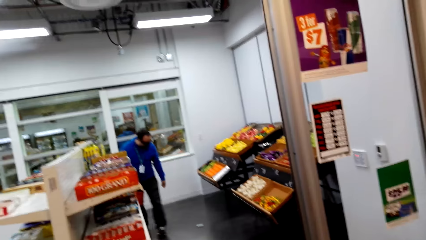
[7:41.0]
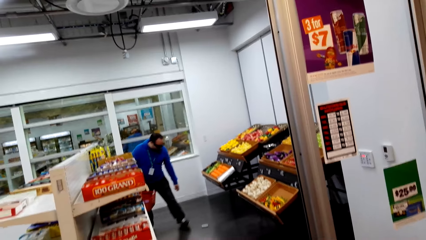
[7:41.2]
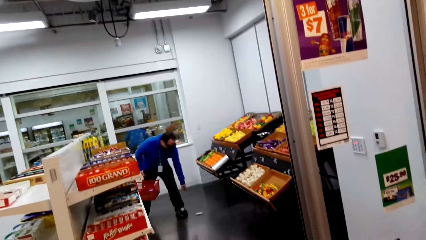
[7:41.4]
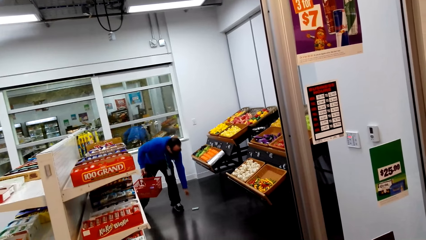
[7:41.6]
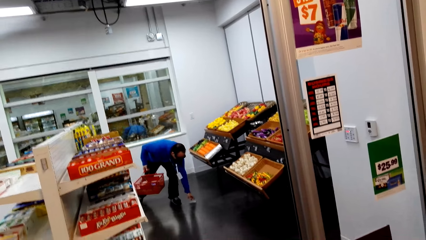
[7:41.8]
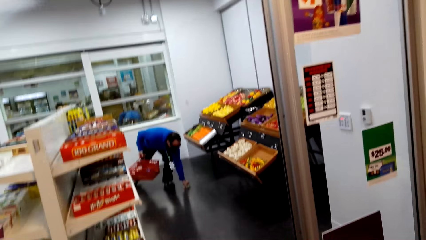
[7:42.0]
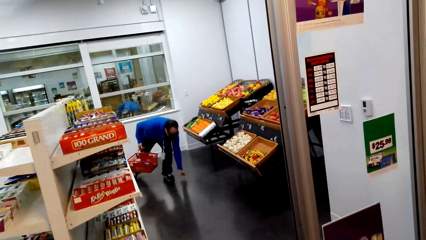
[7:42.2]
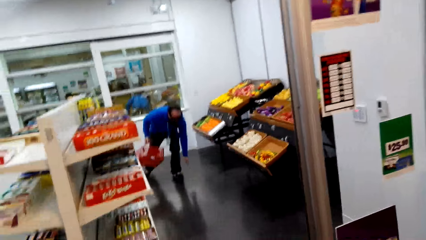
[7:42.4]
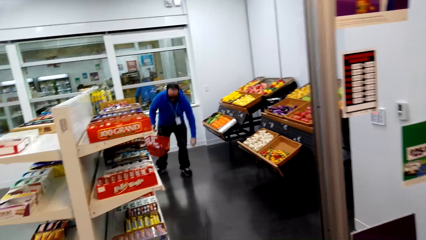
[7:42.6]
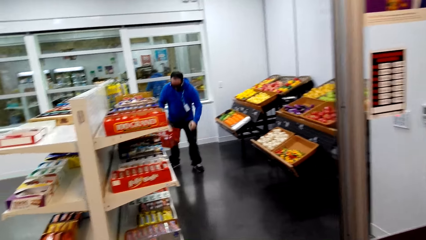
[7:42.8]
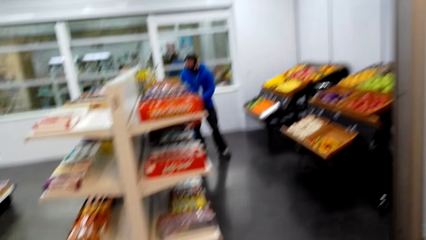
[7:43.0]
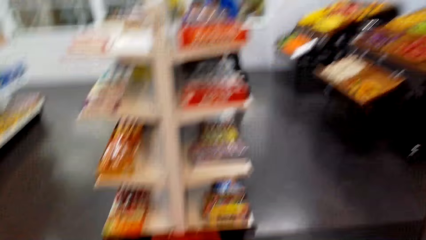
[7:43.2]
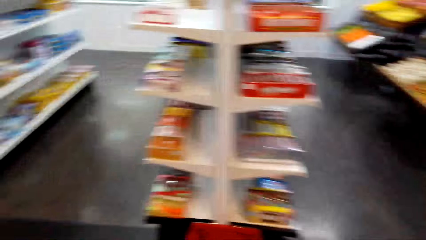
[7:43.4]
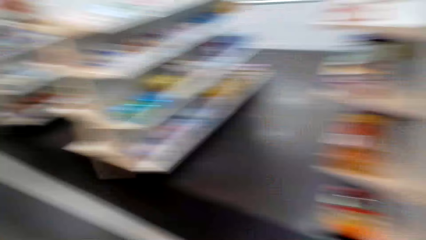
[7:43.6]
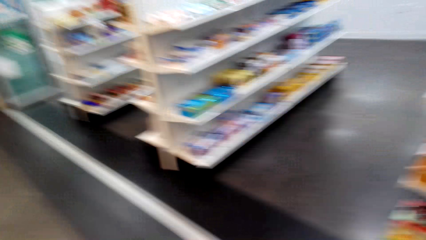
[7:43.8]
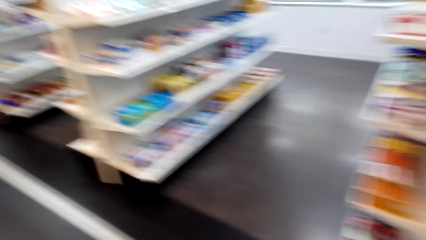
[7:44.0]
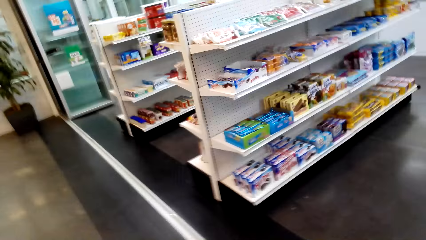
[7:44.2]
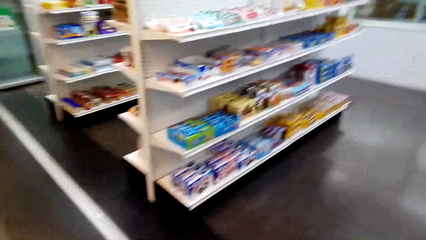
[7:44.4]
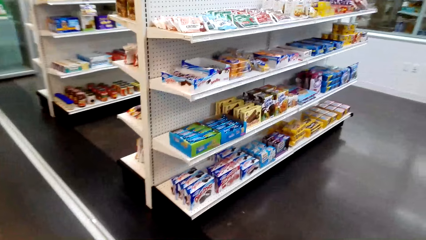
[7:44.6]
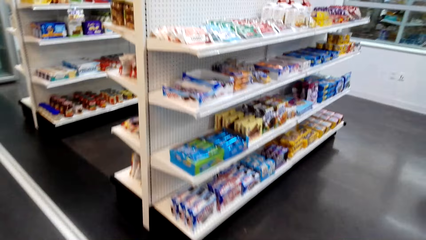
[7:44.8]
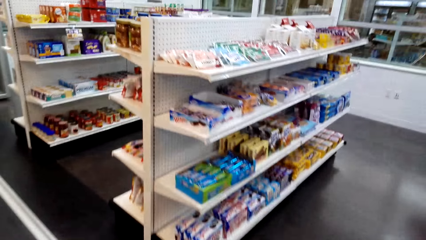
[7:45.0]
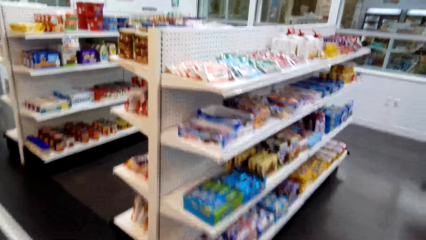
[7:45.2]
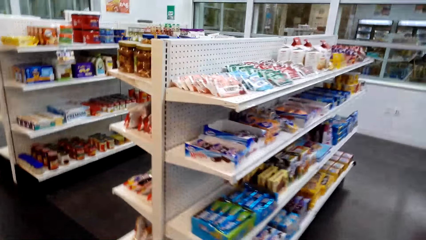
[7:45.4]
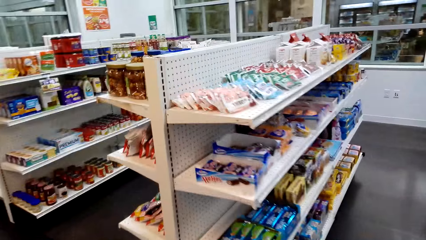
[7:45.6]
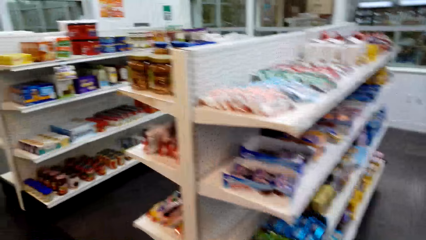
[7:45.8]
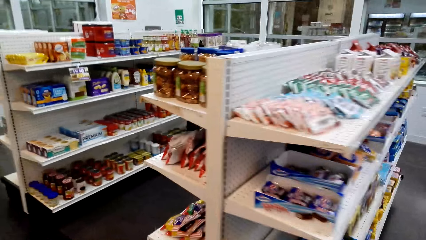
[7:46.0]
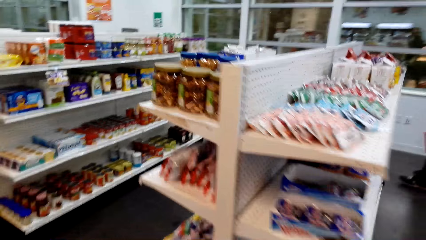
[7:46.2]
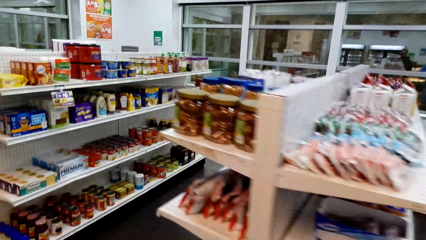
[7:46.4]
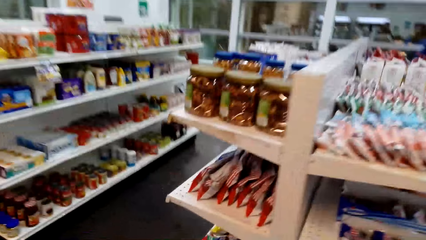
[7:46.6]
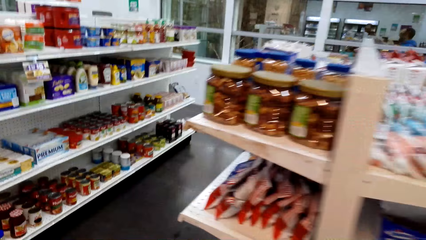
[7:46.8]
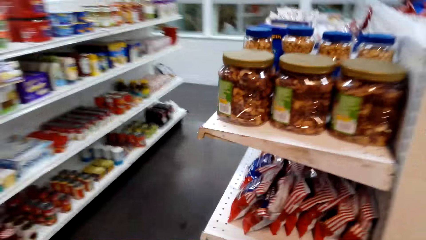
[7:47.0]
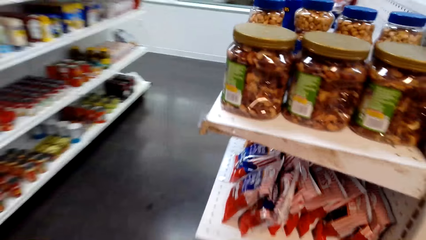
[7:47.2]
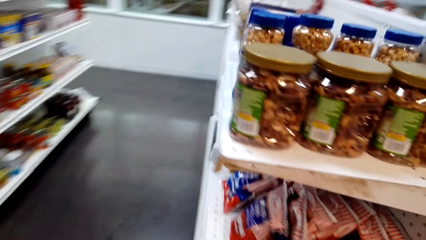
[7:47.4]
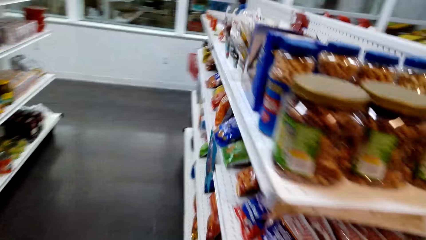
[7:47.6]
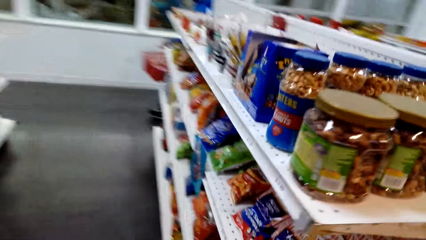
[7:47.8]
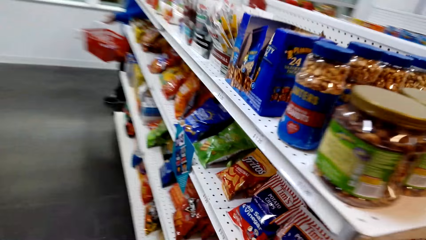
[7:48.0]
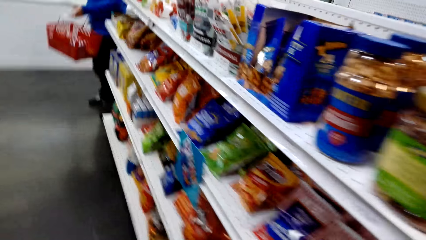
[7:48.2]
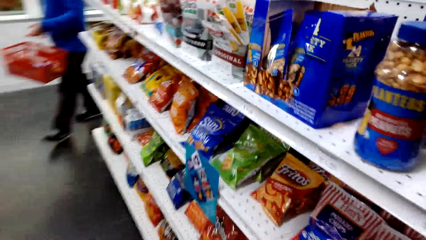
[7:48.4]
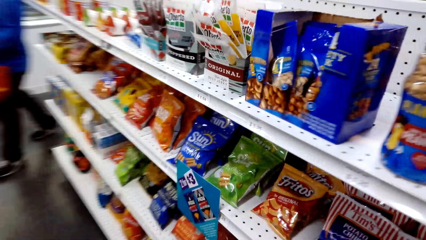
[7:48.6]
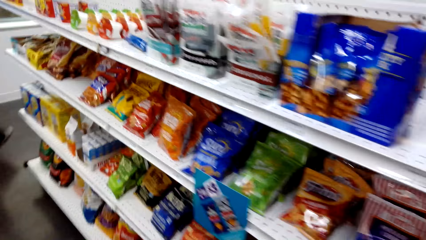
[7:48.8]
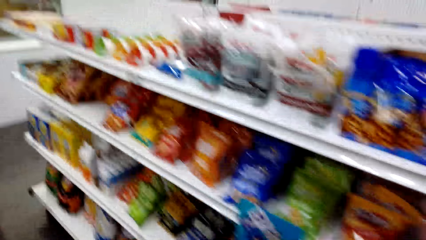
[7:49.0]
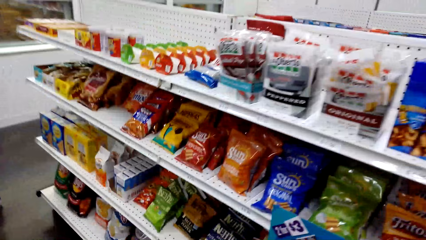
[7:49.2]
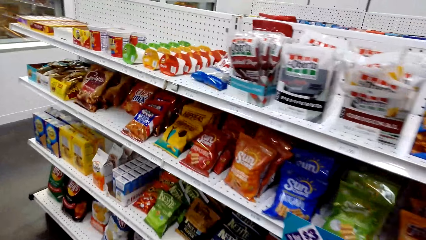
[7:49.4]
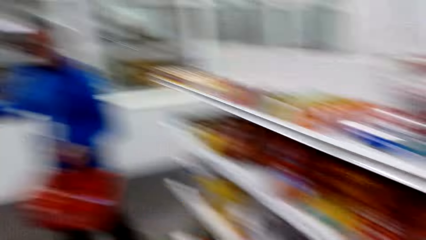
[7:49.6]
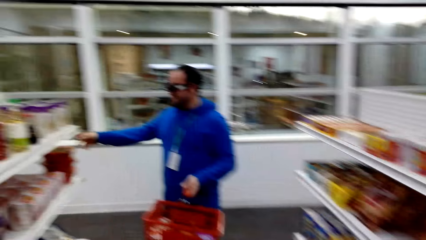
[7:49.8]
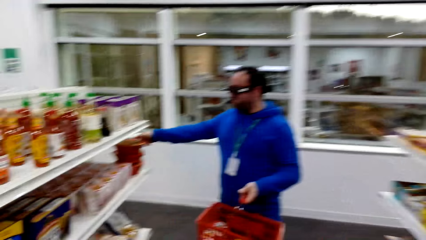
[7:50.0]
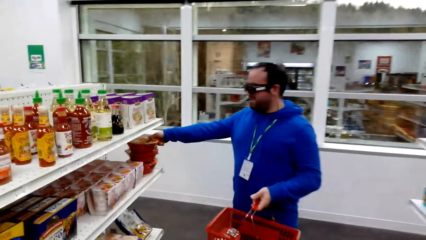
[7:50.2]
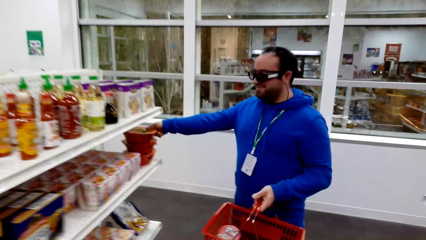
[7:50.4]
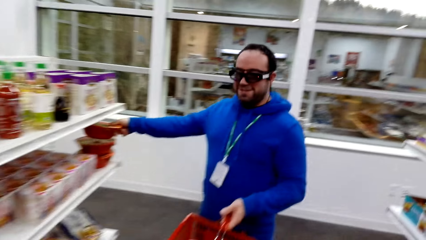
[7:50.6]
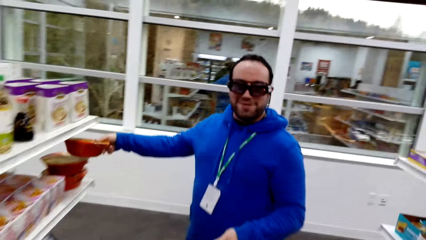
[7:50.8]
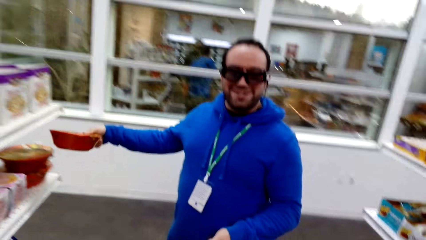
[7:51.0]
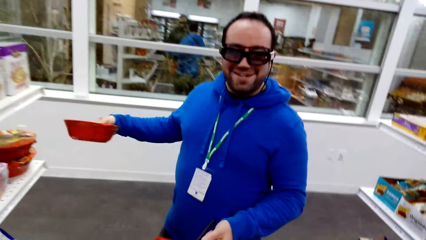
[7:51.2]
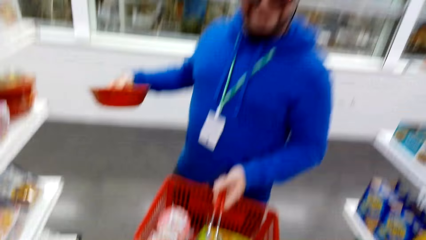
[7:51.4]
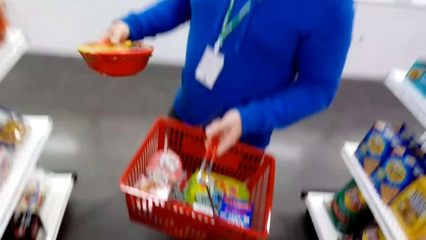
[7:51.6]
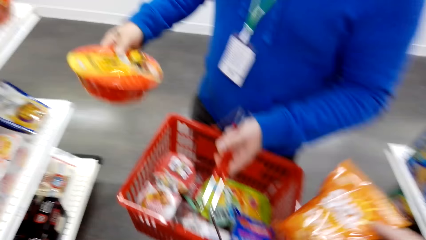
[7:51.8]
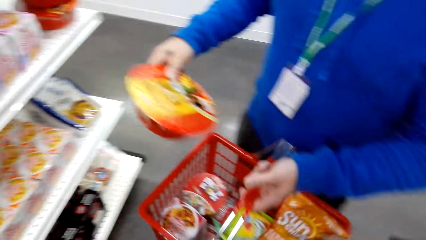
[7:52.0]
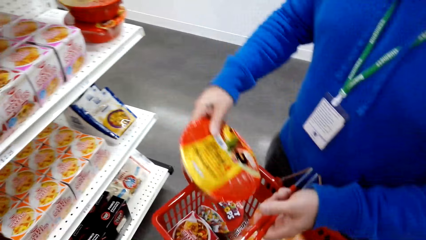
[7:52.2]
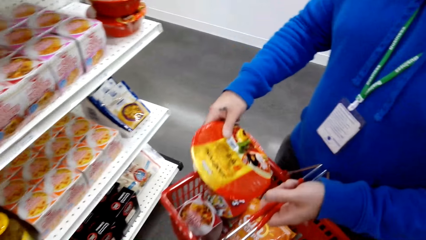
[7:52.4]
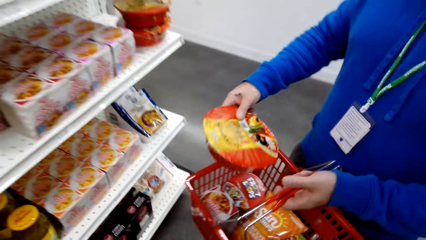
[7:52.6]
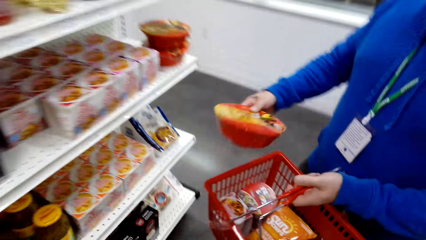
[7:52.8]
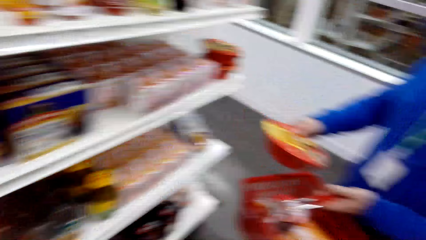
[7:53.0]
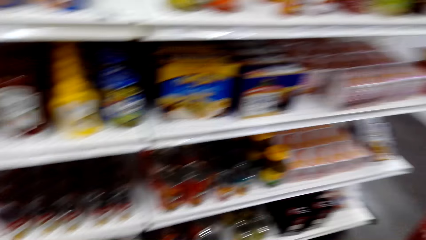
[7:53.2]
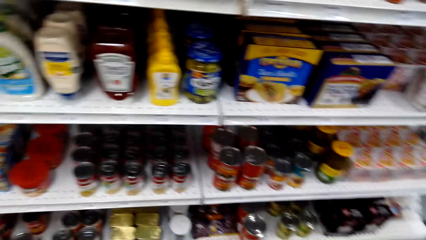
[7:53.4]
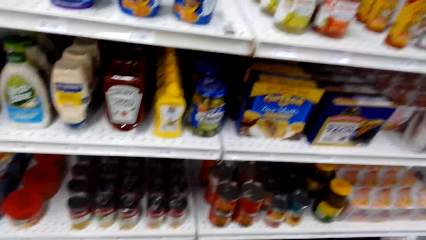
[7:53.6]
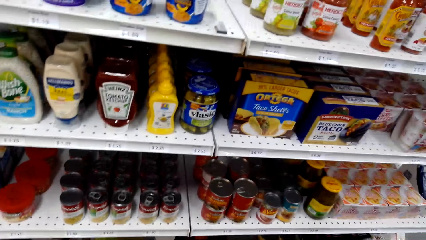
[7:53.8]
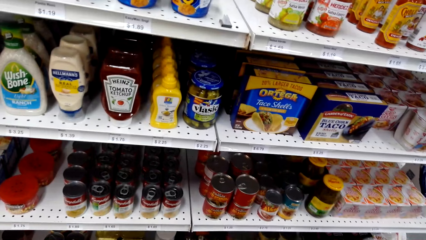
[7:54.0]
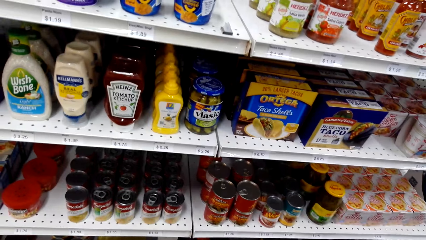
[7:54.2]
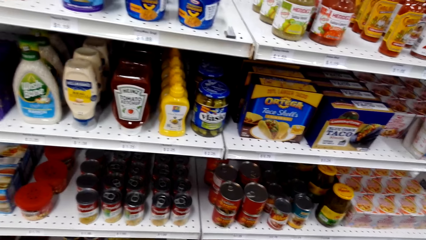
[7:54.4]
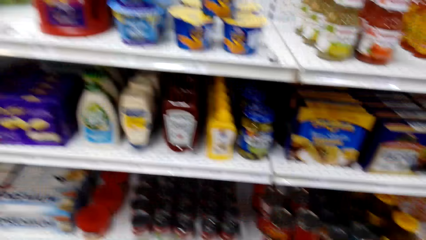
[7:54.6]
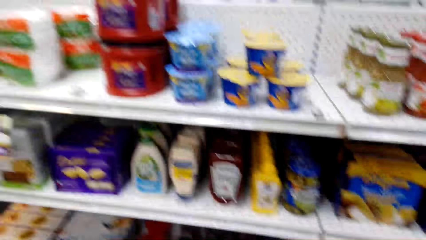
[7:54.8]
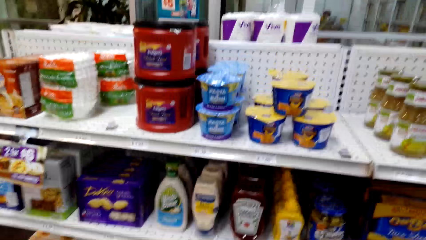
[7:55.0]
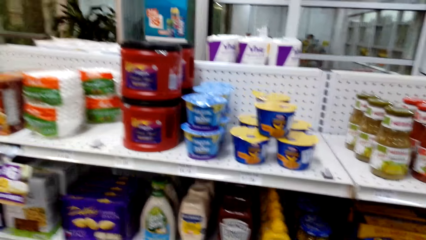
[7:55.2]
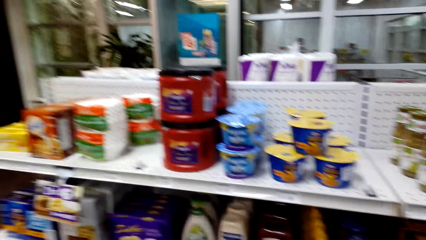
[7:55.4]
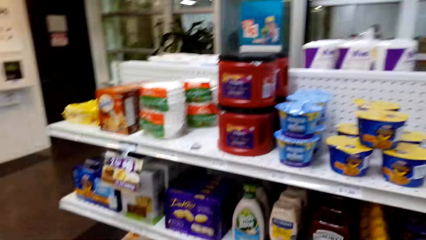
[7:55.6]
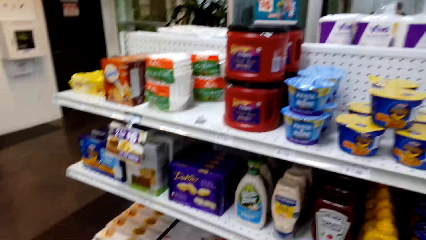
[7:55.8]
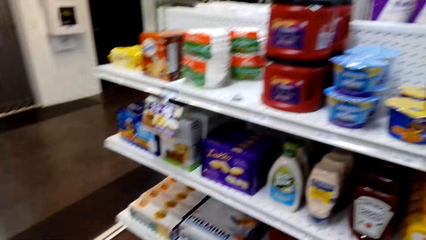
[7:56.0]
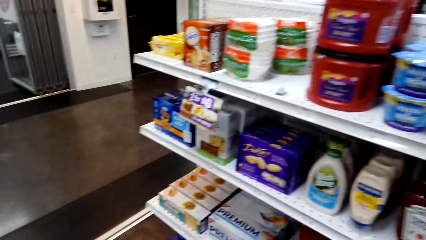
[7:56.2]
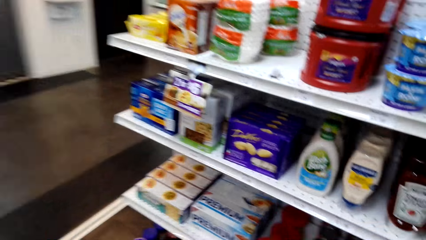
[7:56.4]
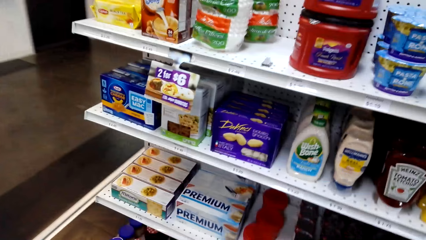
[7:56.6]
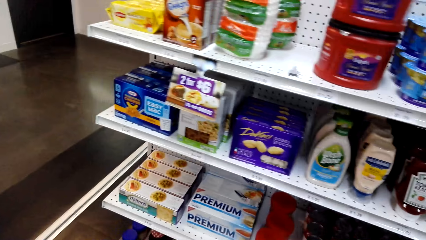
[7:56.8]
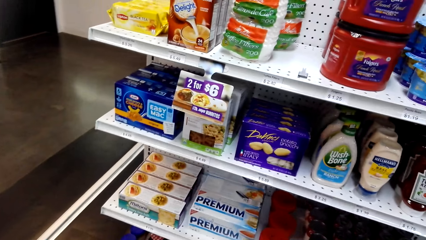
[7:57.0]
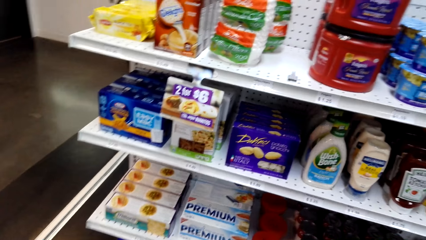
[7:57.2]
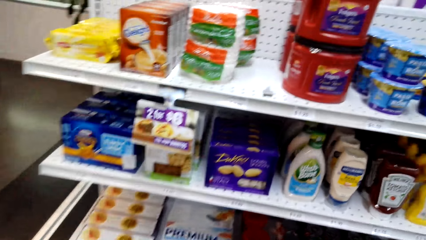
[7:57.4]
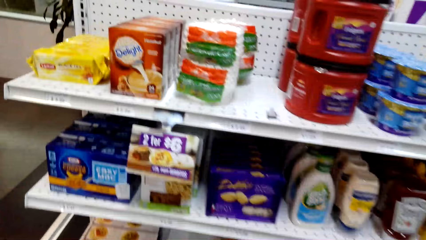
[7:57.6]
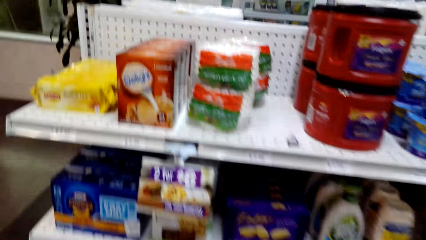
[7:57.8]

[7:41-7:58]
A man picks something. The camera wearer moves around. They look at the shelves. The man picks something and moves something towards the basket. The camera wearer puts something in the basket.
